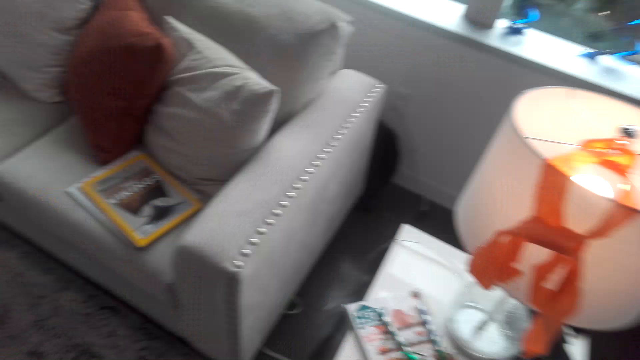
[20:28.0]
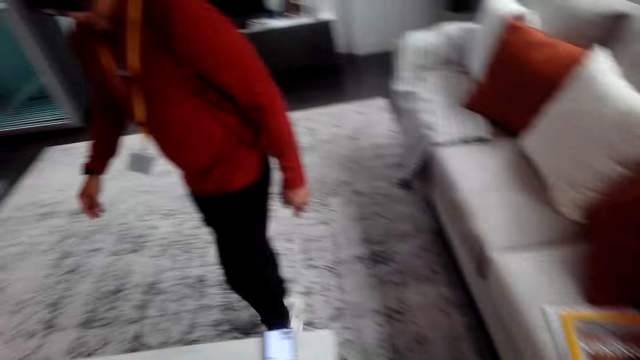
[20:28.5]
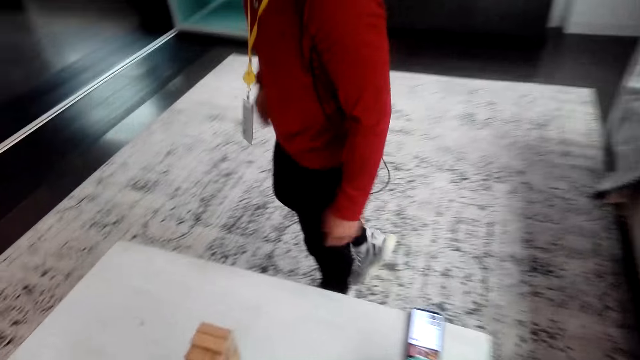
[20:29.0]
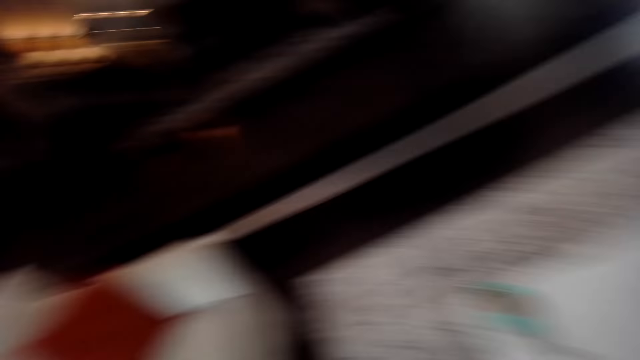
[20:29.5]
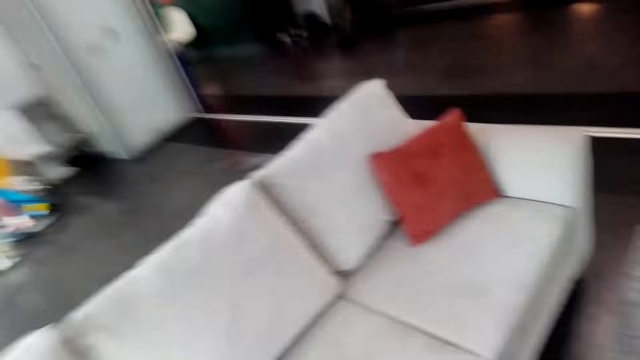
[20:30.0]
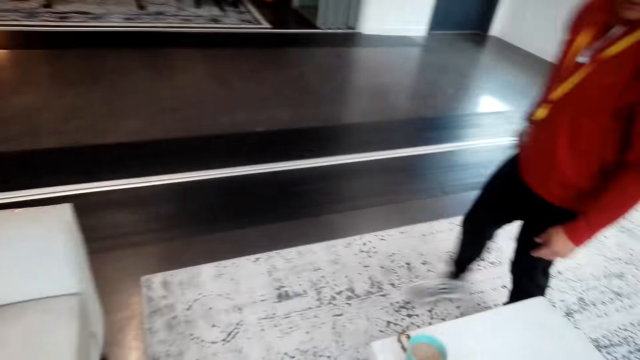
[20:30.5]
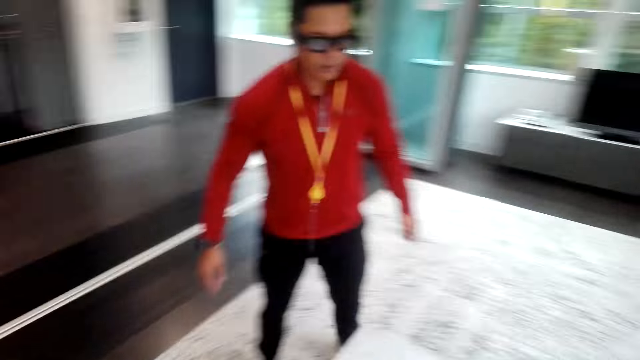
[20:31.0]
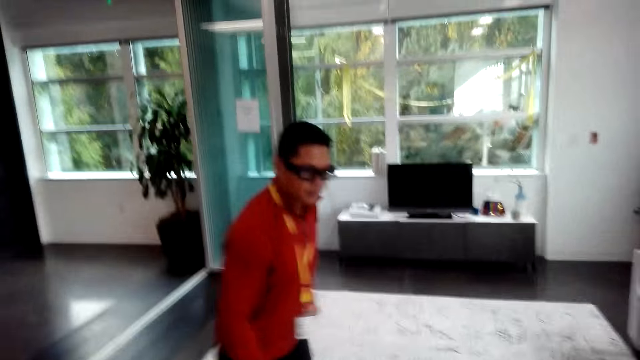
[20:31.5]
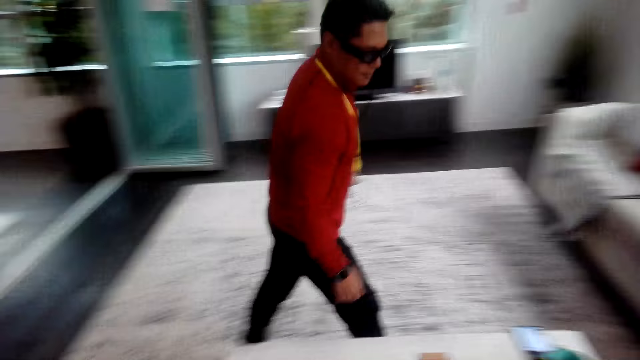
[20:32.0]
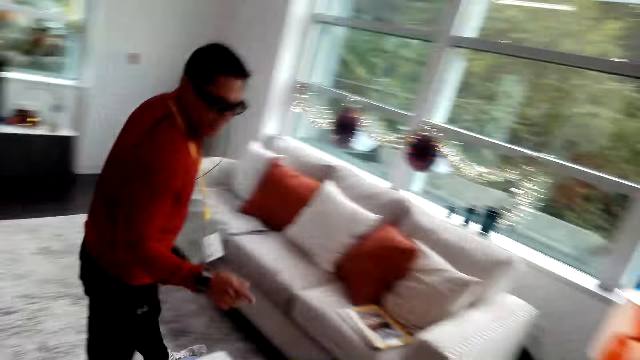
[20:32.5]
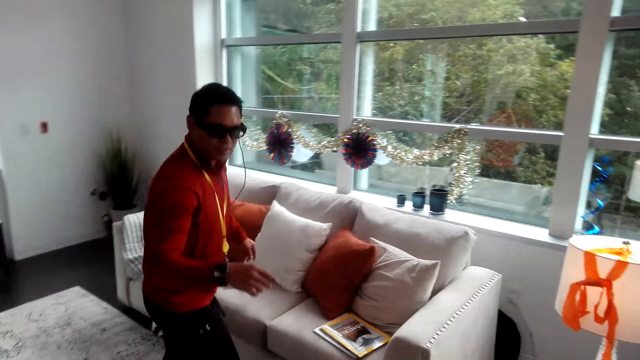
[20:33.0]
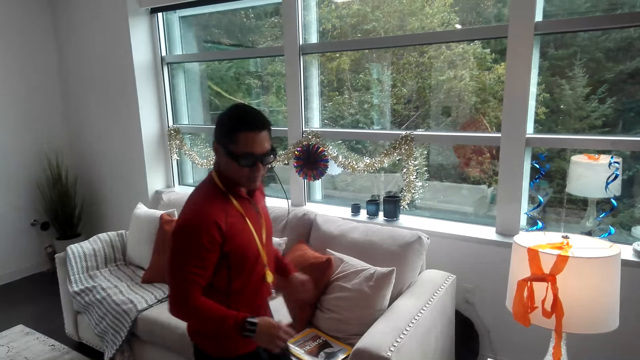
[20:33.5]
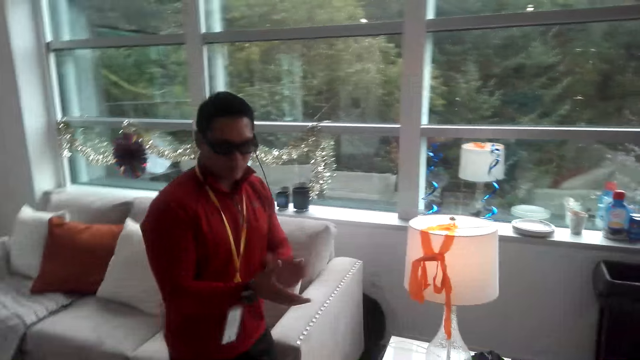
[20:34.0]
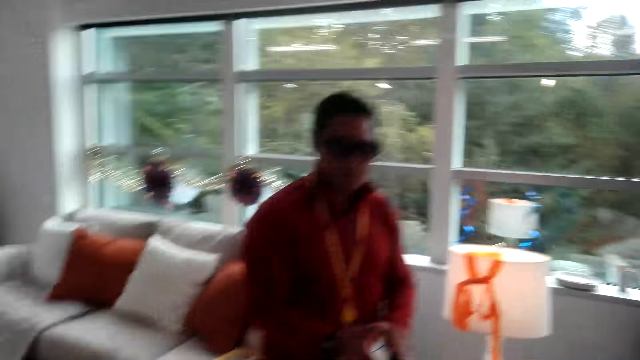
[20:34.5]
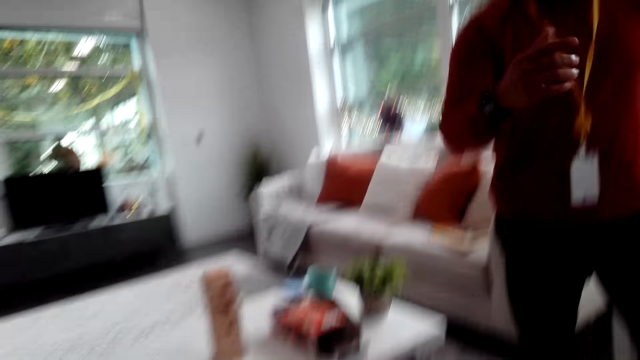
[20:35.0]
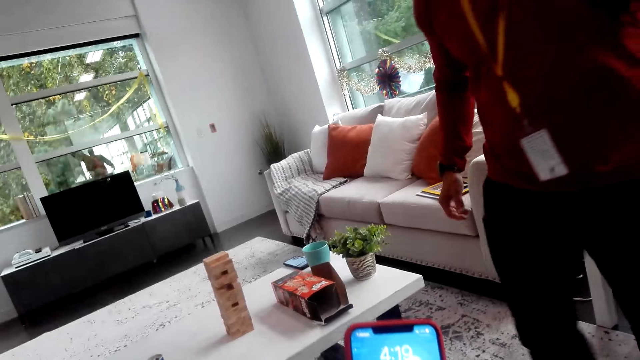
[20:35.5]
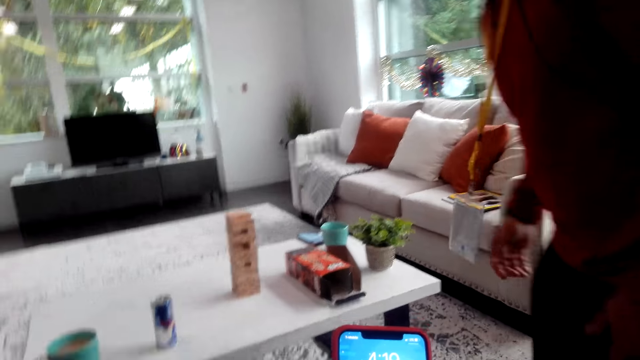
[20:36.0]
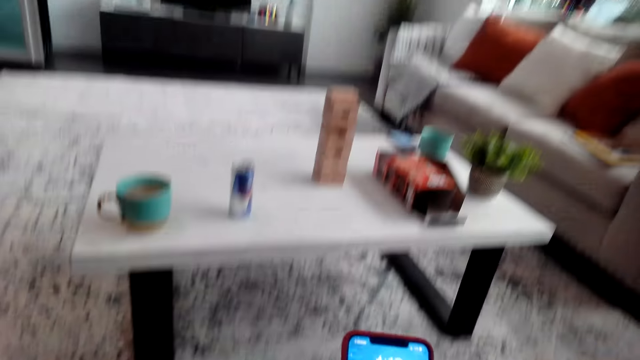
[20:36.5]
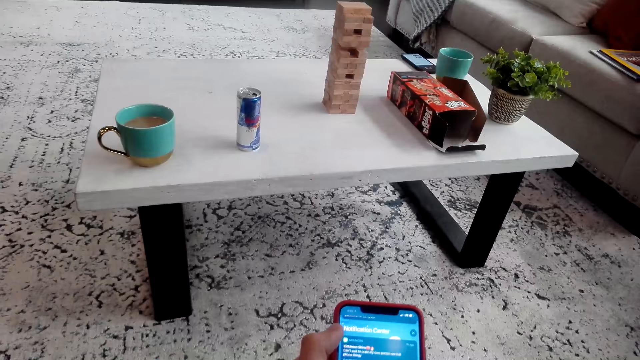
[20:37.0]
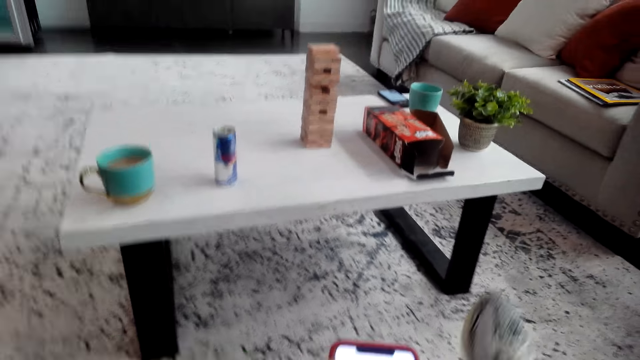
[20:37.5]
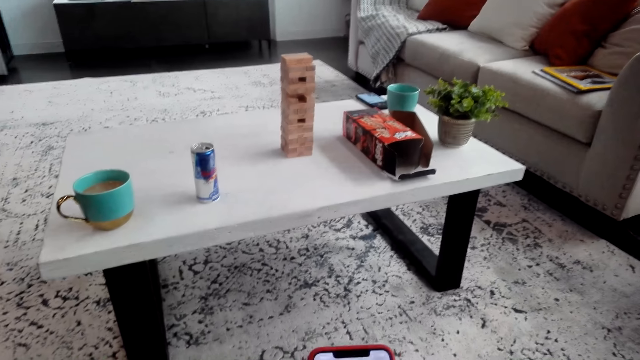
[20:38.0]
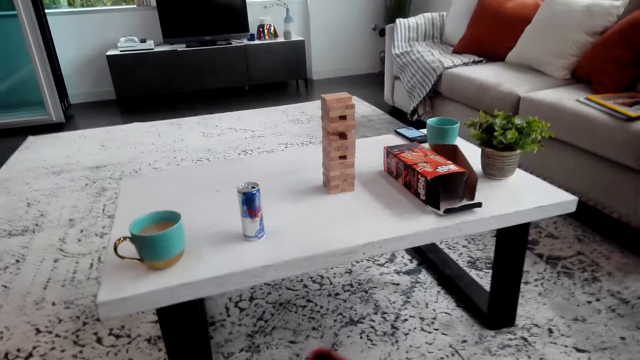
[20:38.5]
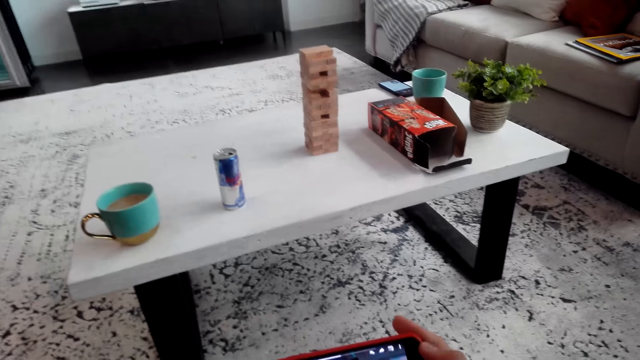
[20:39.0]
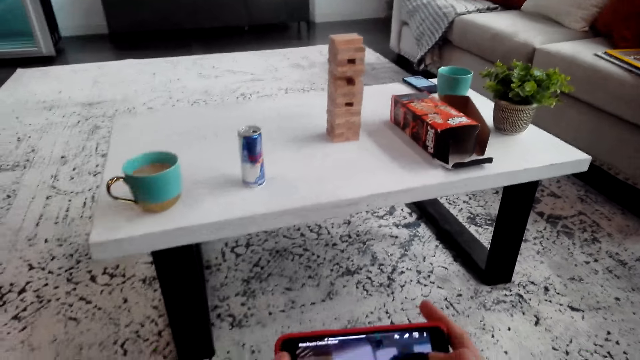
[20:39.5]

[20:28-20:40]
The camera wearer looks around the house. A man walks beside the table. The man gestures with his hand, walks around, and claps the hand. The camera wearer sits on the couch and holds the phone. The man sits beside the camera wearer. The camera wearer scrolls the phone and dials the phone.

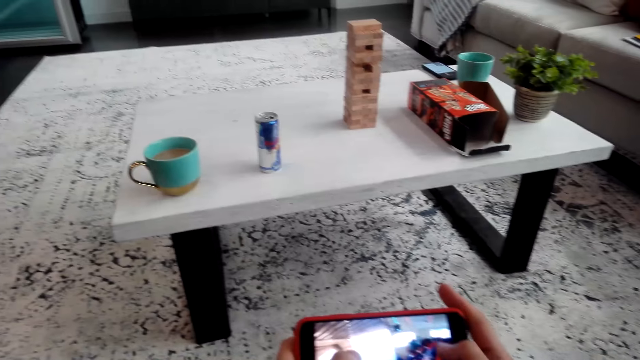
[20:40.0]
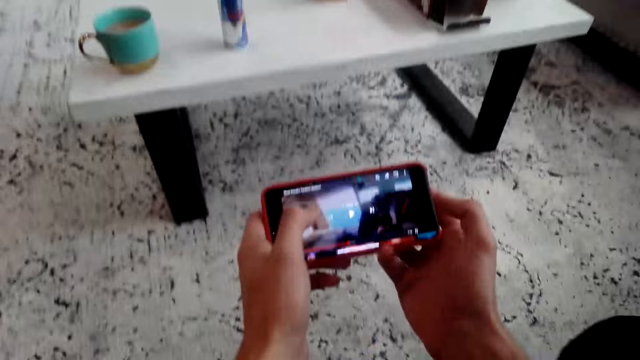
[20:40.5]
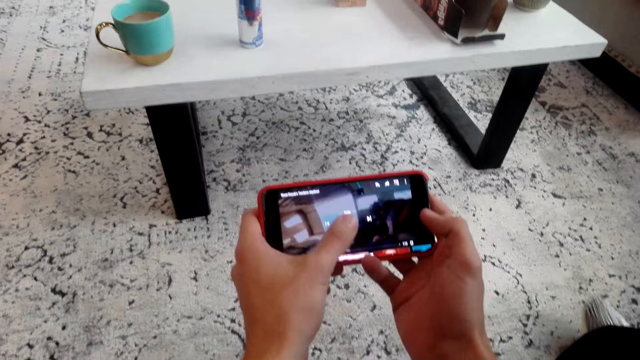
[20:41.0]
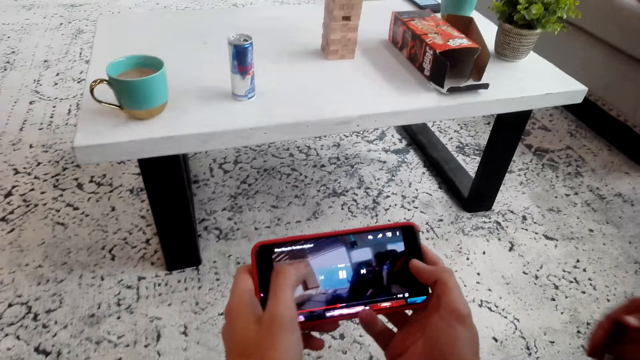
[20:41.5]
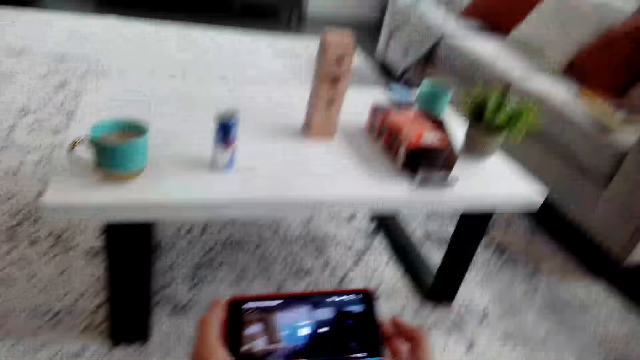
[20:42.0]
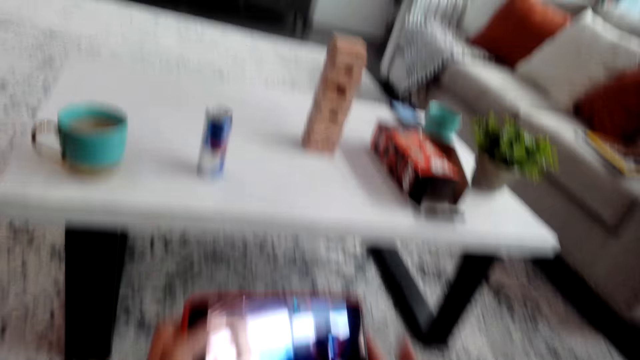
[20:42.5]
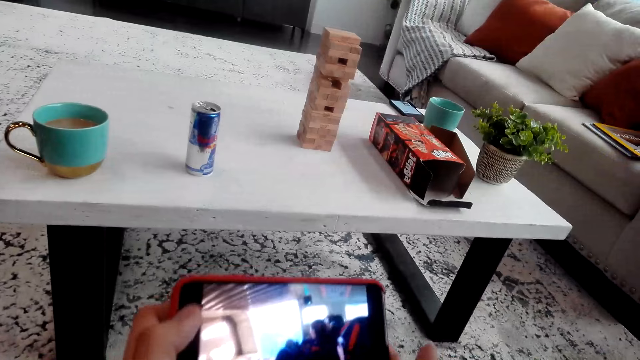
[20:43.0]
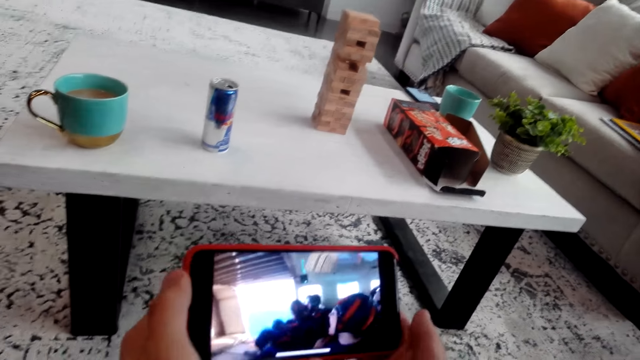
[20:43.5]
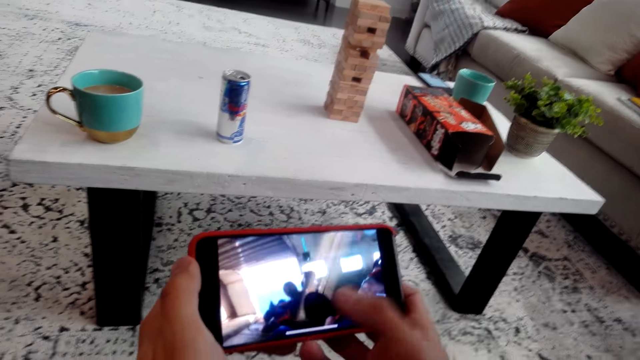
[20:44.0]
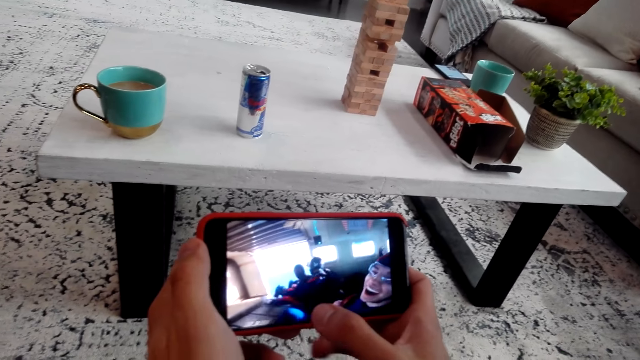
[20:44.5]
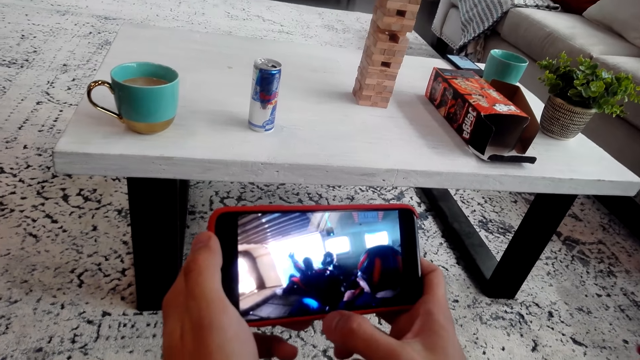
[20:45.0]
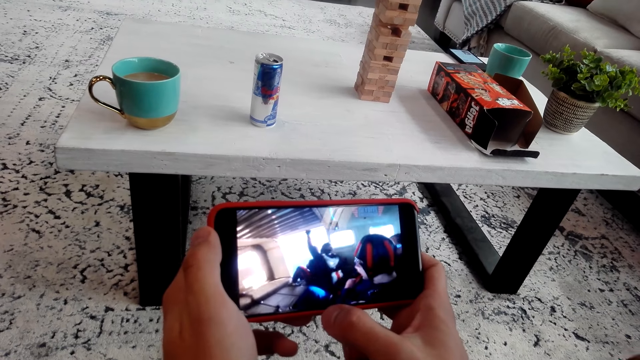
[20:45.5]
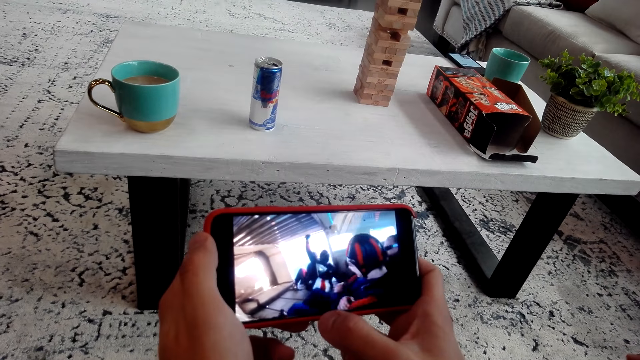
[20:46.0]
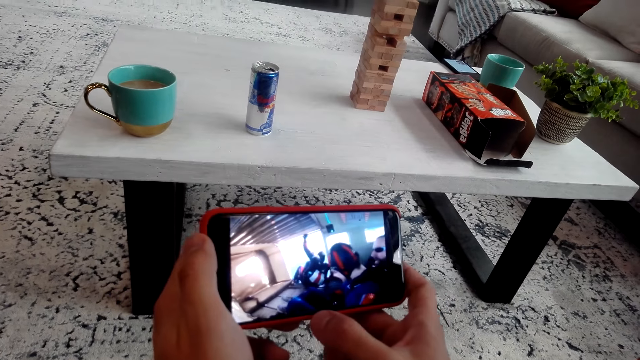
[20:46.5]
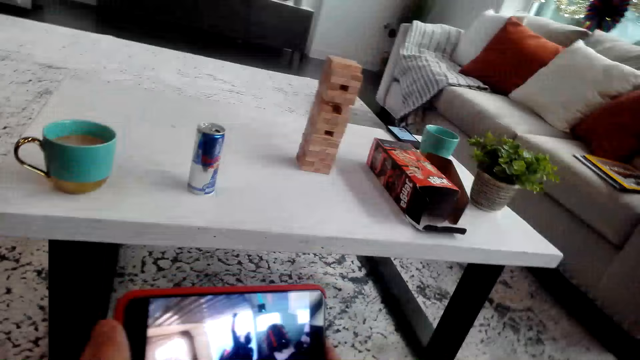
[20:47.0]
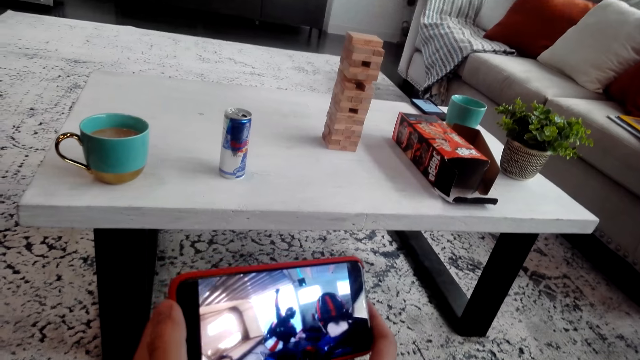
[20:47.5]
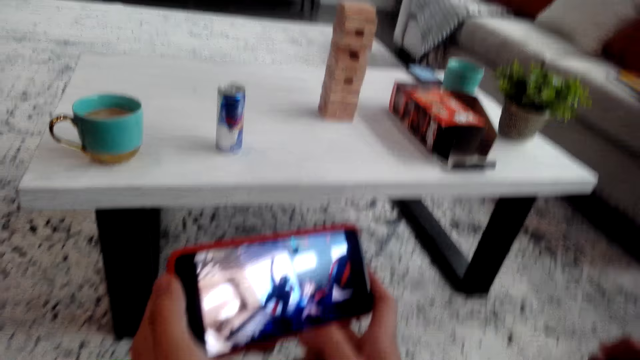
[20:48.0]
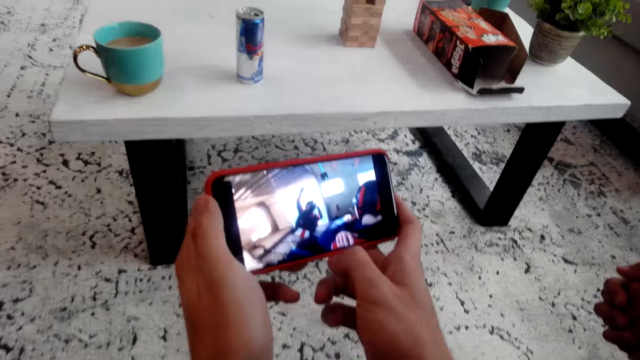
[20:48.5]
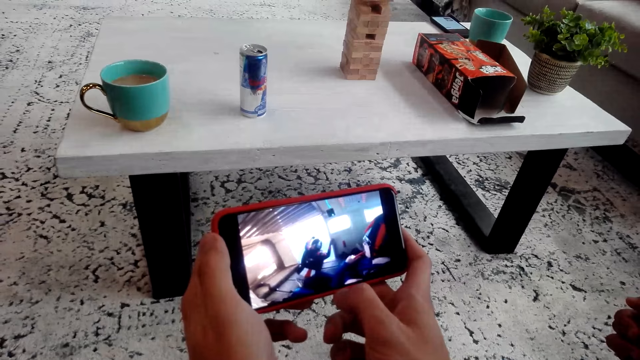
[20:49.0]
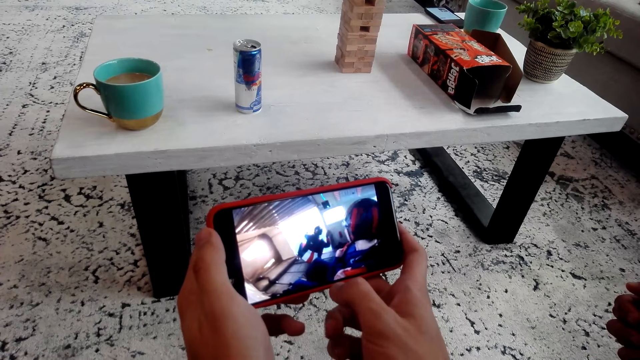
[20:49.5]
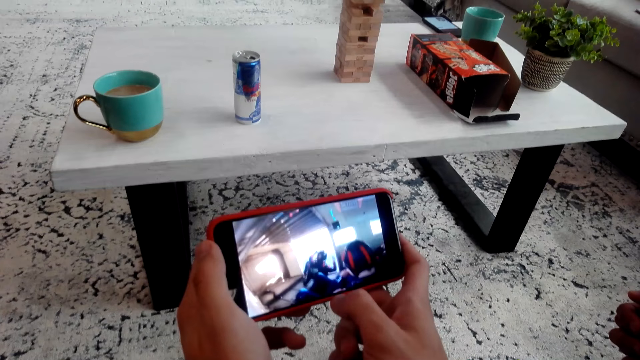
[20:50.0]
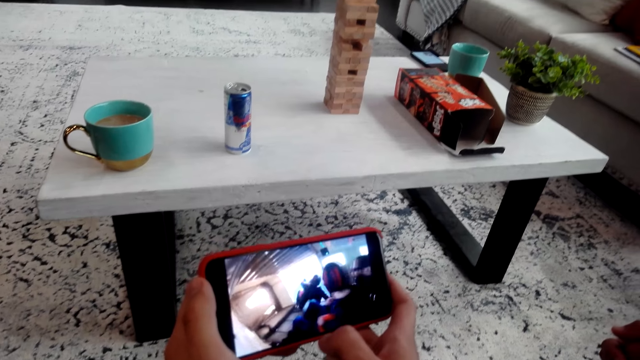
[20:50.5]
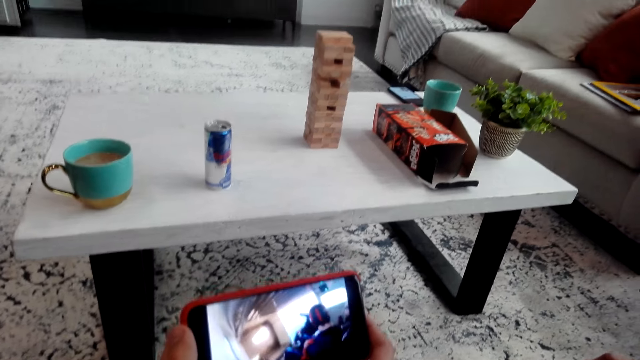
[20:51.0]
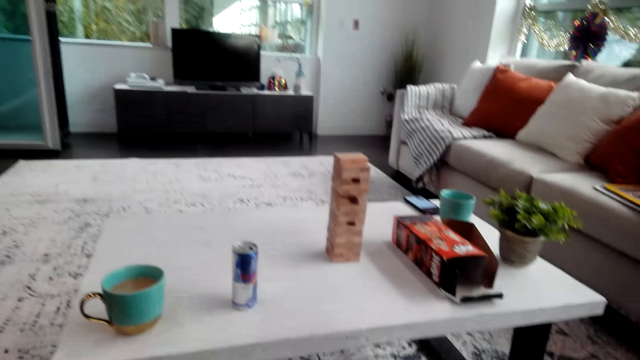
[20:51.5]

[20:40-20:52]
The camera wearer watches a video on the phone. They watch the video.
